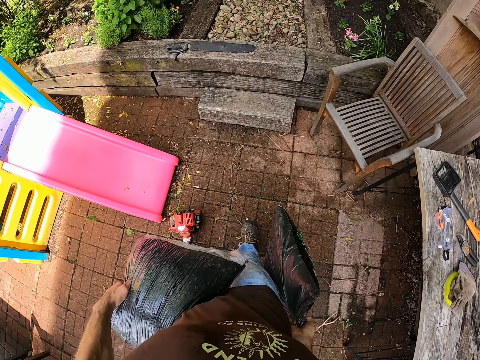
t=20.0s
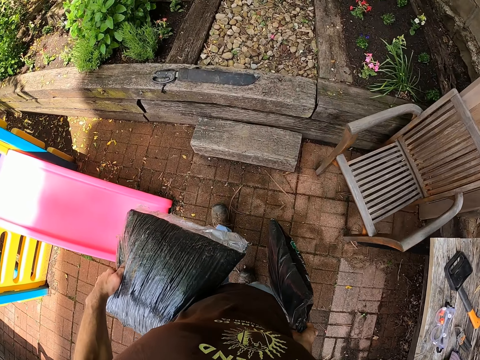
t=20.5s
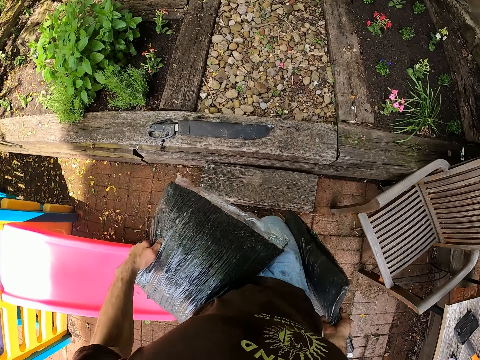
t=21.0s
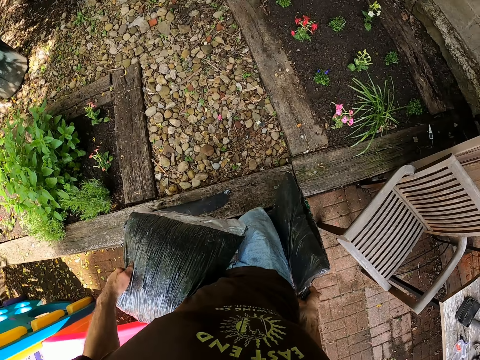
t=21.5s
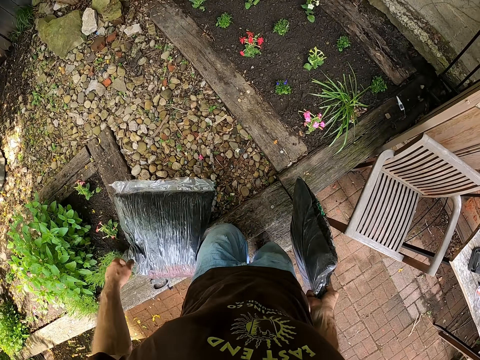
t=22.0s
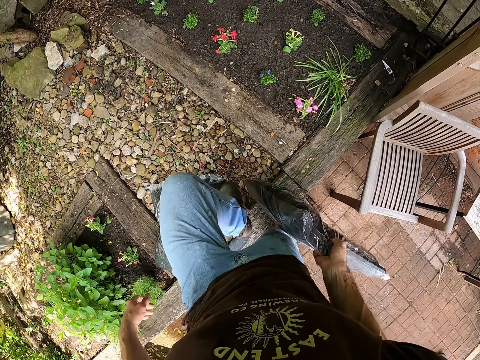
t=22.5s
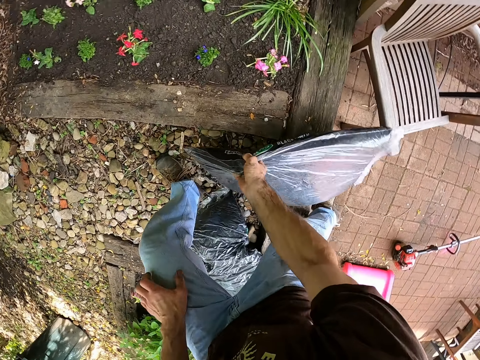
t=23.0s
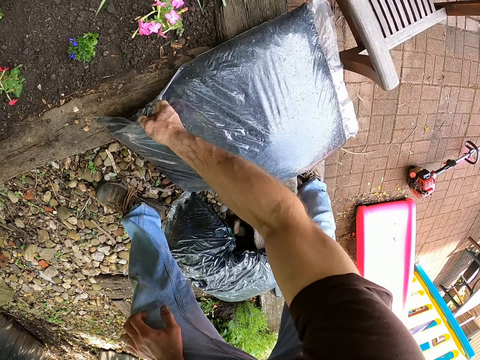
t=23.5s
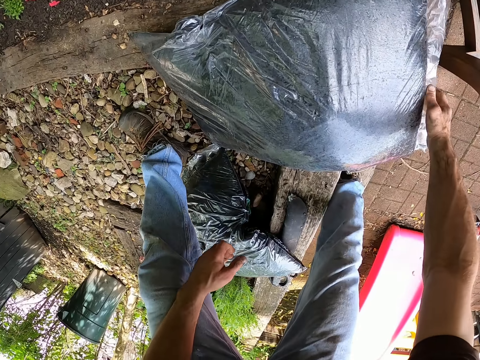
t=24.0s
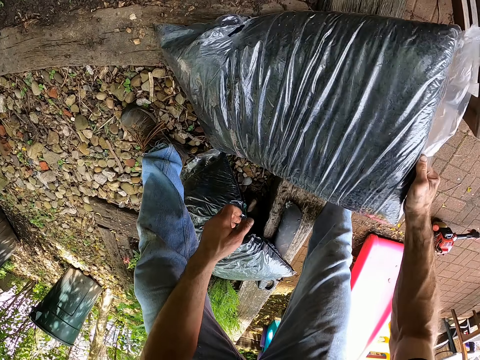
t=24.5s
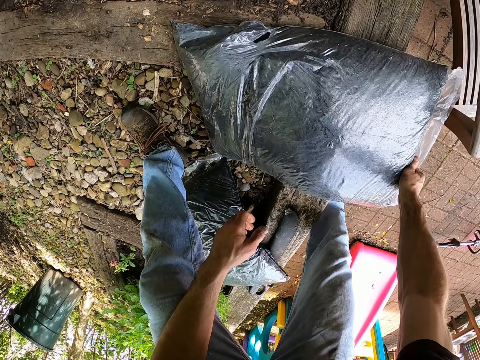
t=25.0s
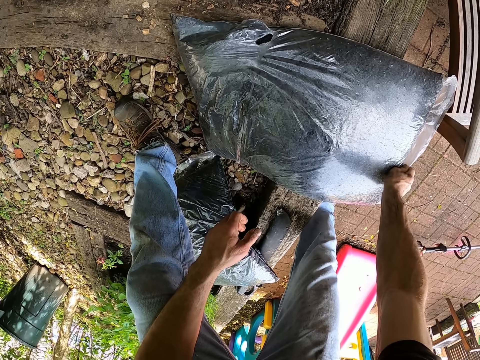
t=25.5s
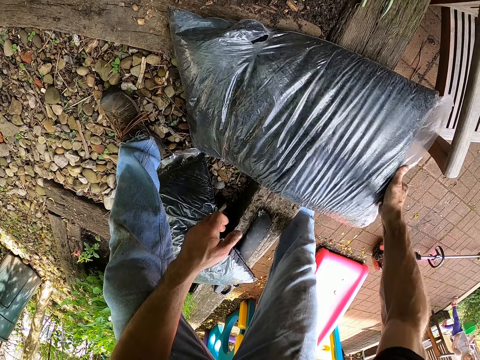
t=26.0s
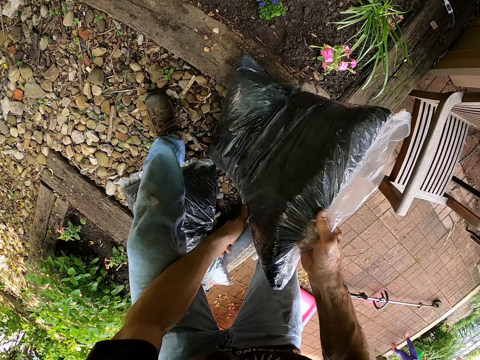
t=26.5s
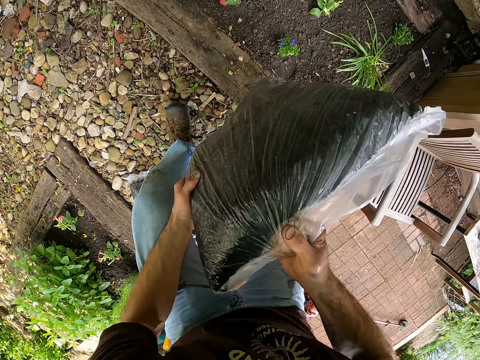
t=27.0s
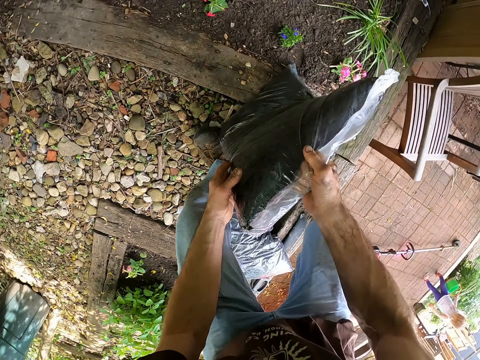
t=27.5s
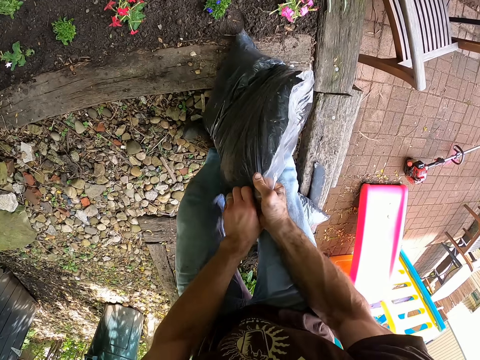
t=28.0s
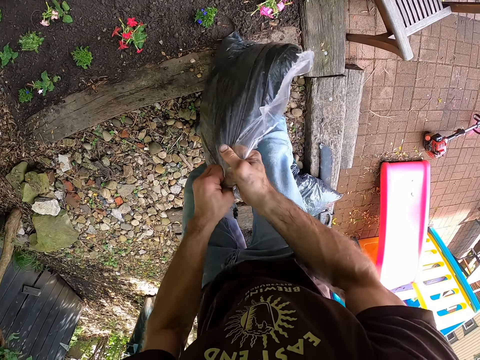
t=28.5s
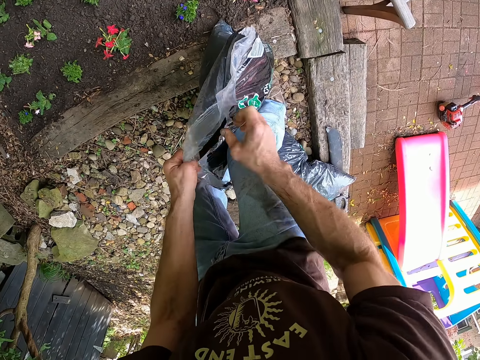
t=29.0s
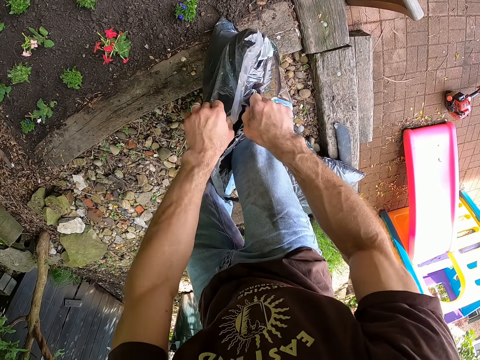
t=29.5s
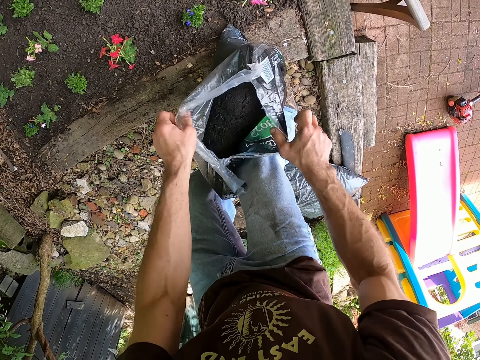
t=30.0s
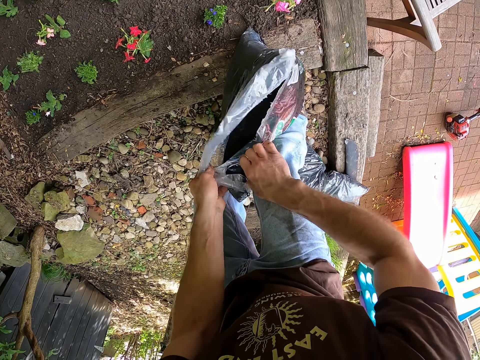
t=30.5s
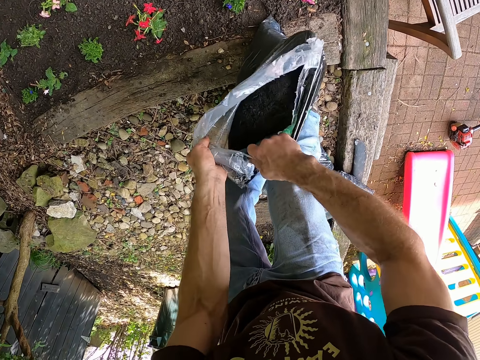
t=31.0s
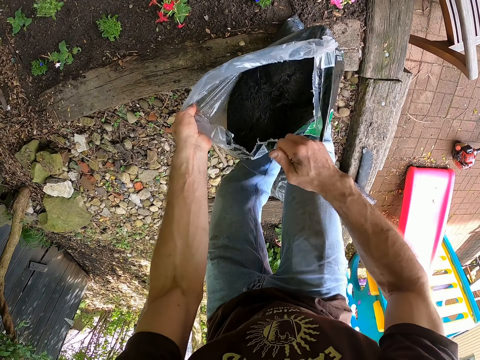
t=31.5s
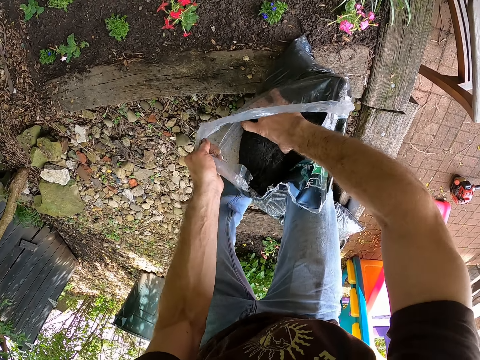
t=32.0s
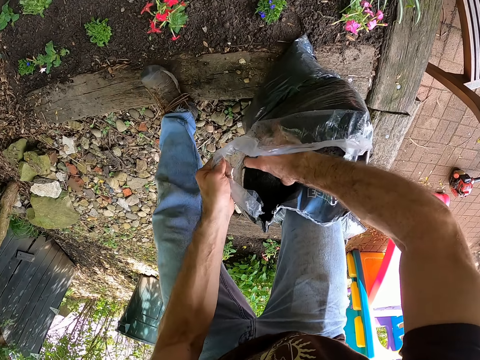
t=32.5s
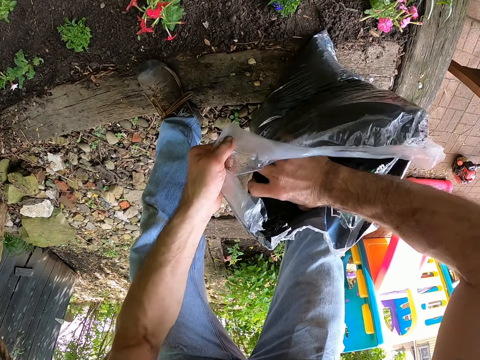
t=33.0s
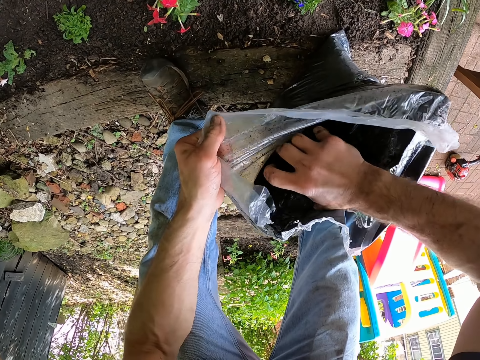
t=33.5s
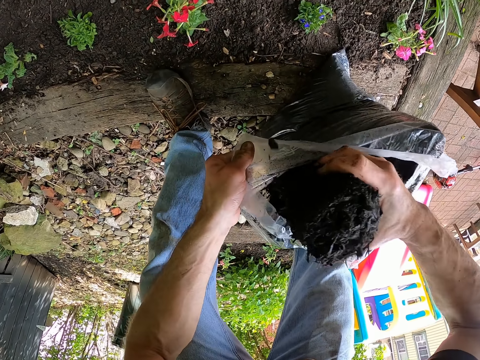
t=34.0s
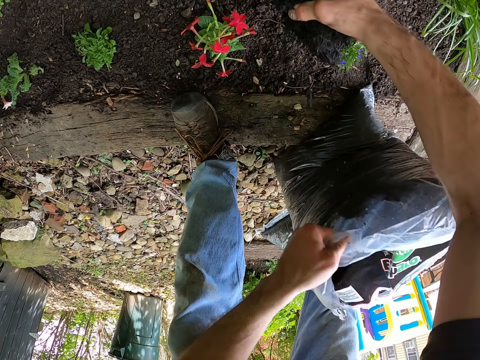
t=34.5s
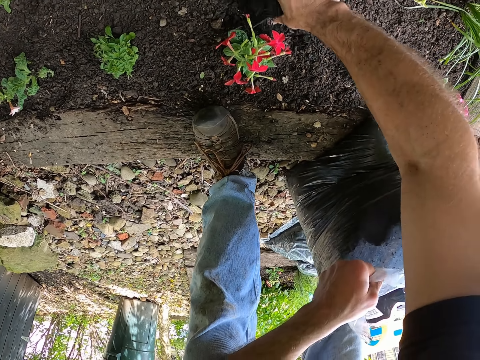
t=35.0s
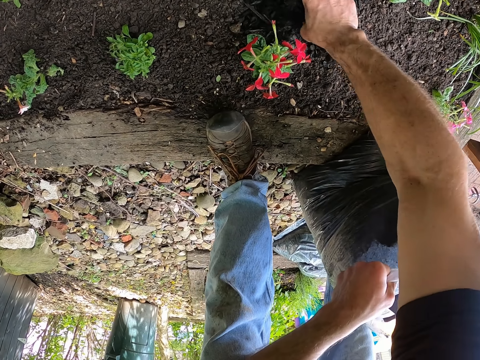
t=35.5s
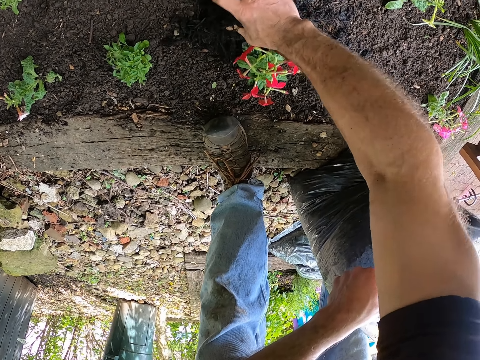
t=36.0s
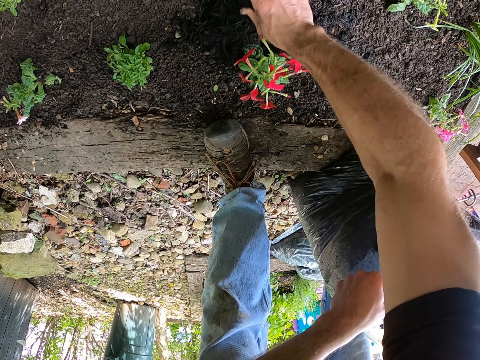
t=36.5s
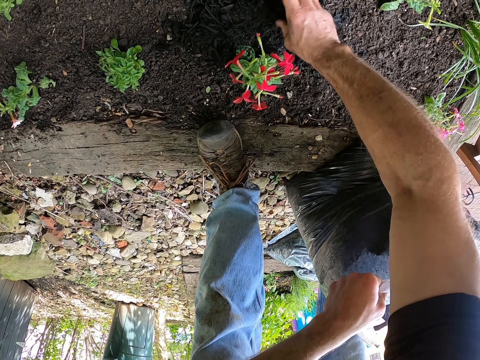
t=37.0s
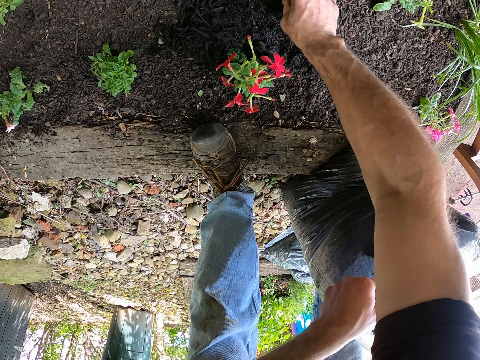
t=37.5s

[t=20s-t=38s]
The camera wearer drops a bag of mulch on the ground with his left hand. He walks in the compound. He drops the bag of mulch on the ground with his right hand. He adjusts the bag of mulch. He raises the bag of mulch with his right hand. He opens the bag of mulch with both hands. He holds the bag of mulch with his left hand. He packs mulch from the bag with his right hand. He mulches the plants on the soil bed with his right hand.

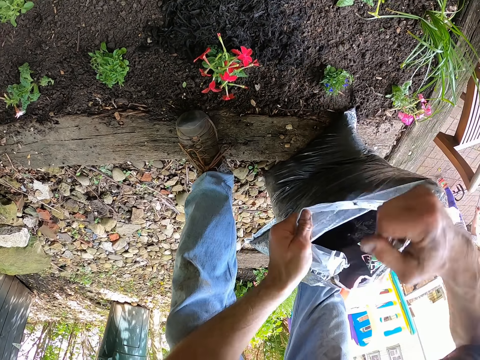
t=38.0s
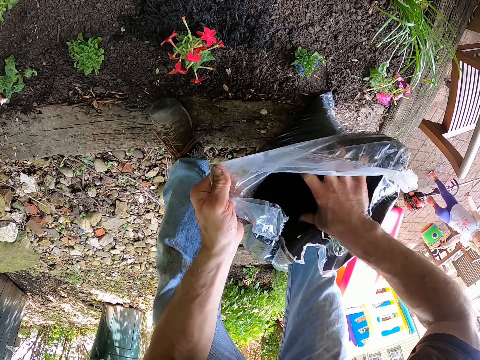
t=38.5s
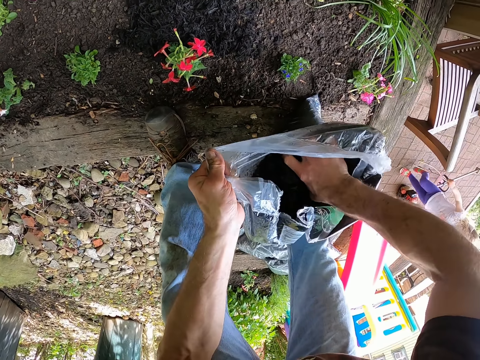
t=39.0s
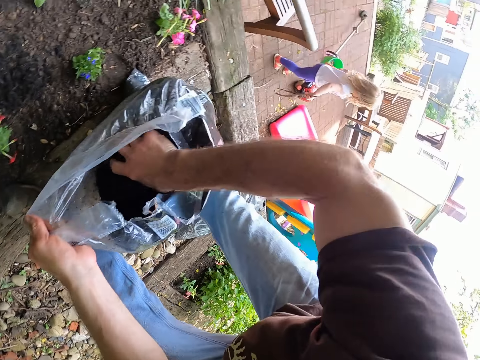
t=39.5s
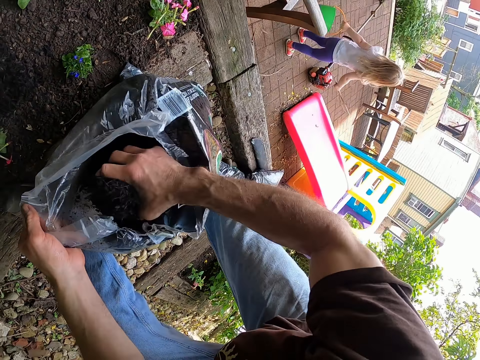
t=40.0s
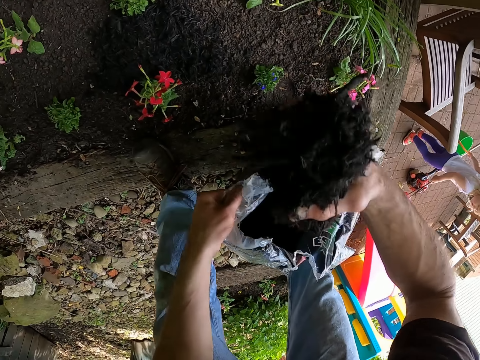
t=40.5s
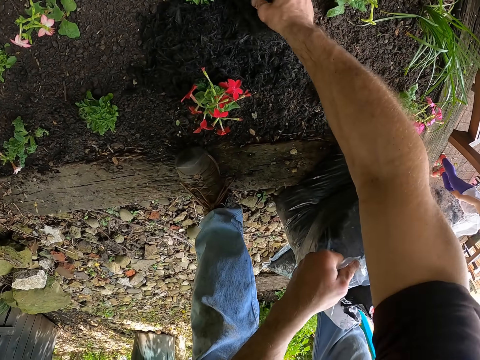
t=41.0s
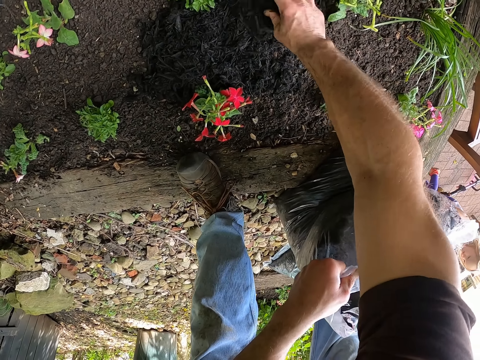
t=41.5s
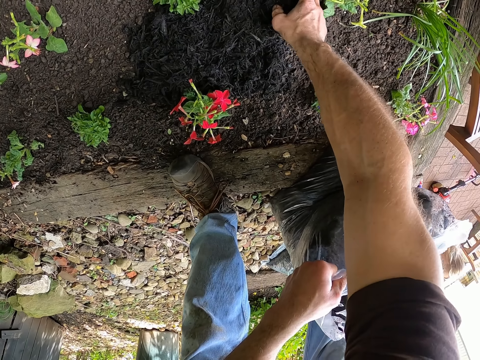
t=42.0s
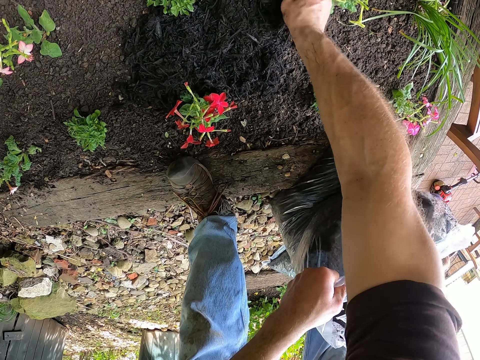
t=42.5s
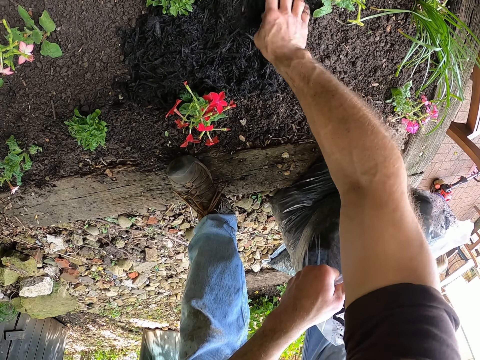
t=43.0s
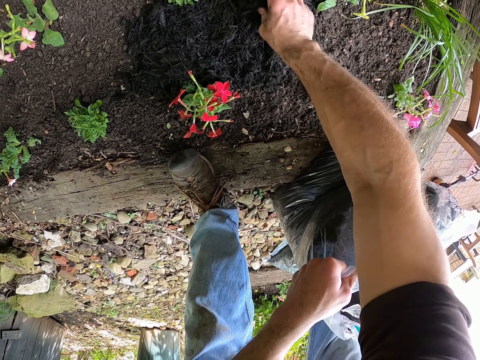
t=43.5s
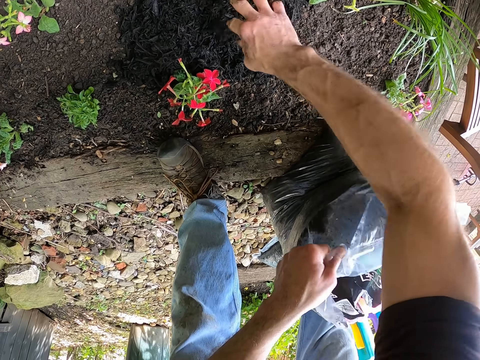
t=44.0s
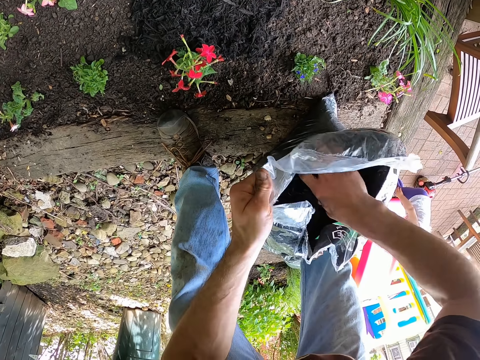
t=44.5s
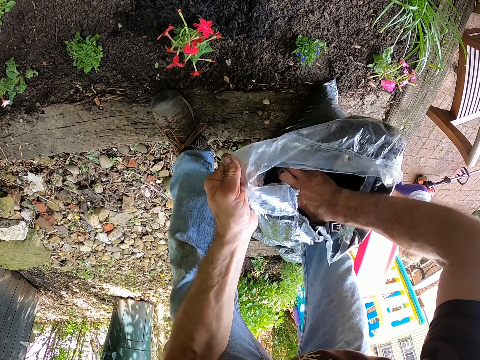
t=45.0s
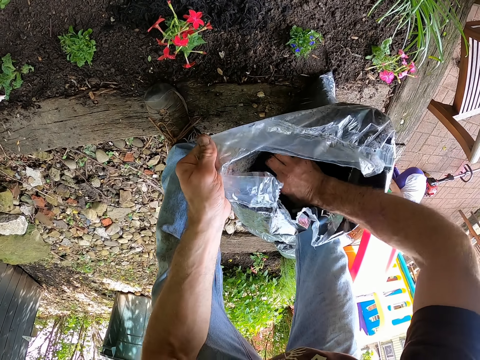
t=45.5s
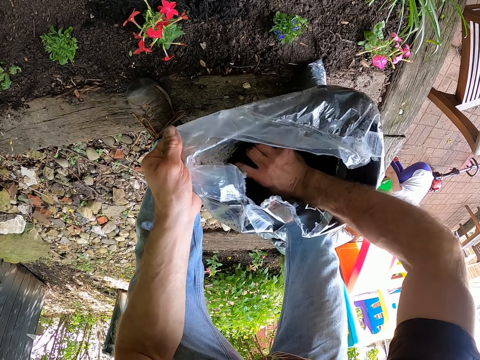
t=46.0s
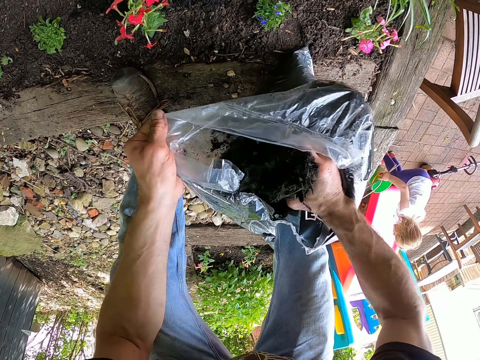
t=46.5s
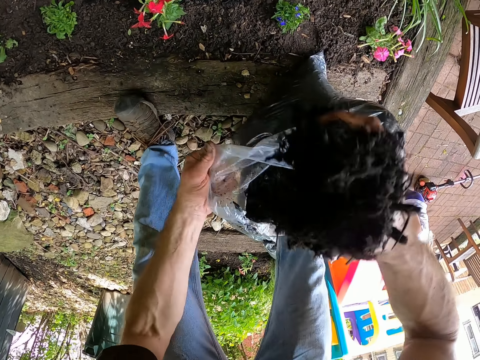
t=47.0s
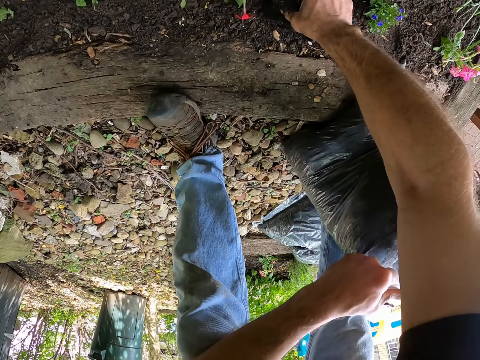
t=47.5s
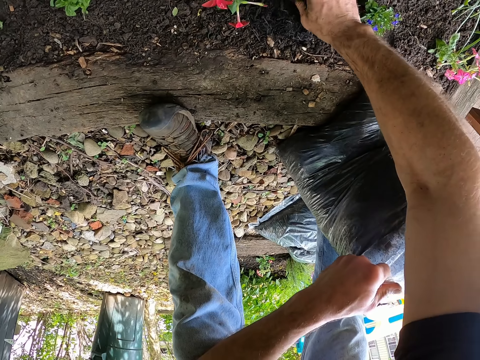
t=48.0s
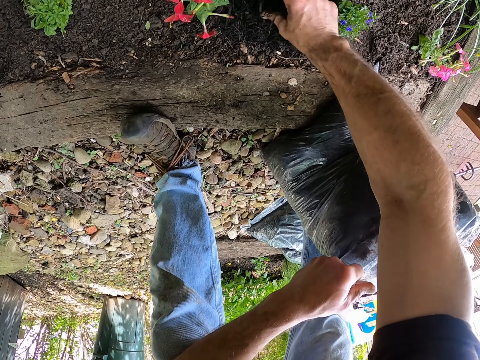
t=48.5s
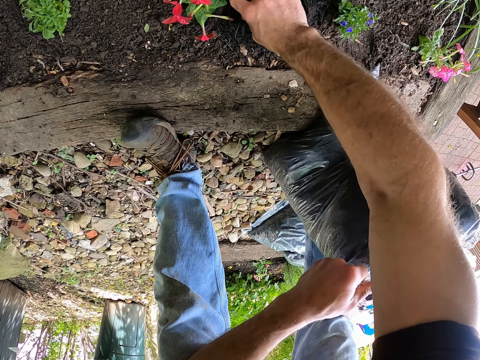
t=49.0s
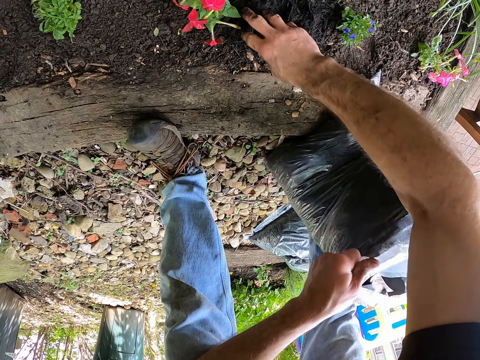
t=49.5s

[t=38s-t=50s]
The camera wearer packs mulch from the bag with his right hand. He mulches the plants on the soil bed with his right hand. He packs mulch from the bag with his right hand. He mulches the plants on the soil bed with his right hand.
